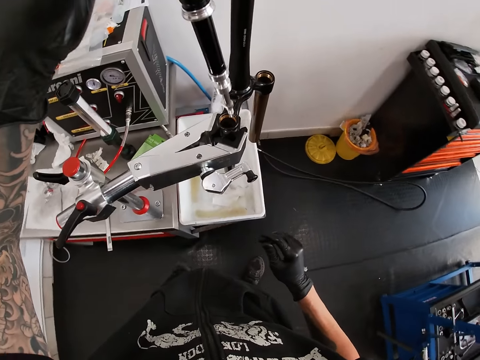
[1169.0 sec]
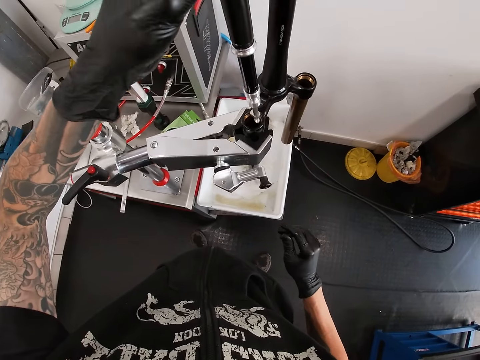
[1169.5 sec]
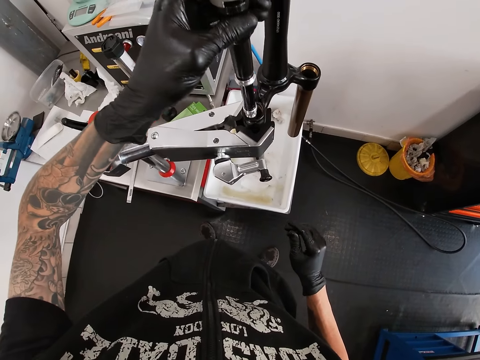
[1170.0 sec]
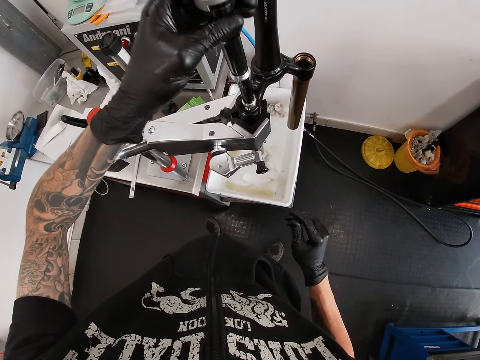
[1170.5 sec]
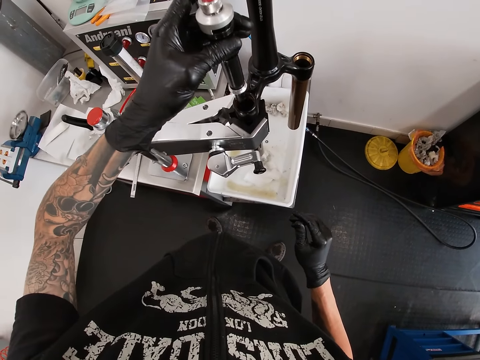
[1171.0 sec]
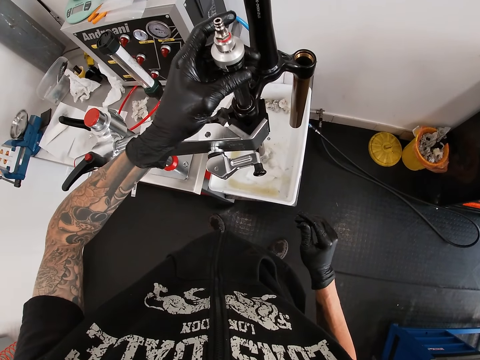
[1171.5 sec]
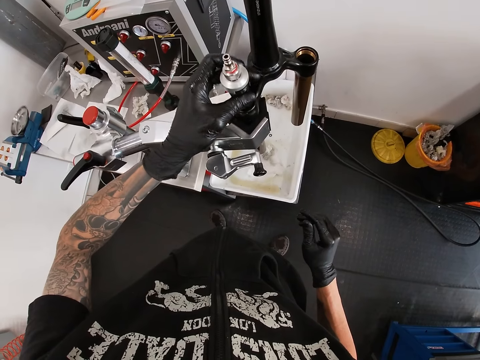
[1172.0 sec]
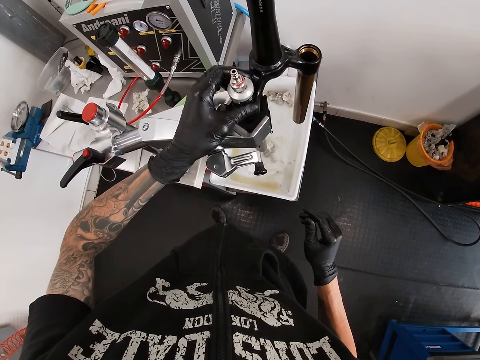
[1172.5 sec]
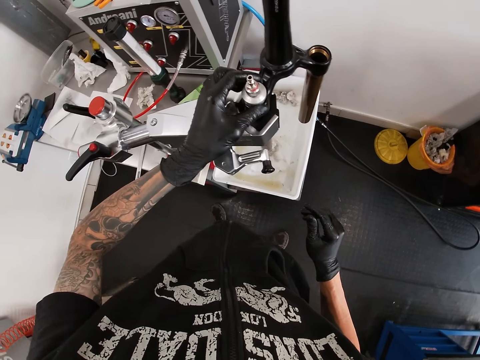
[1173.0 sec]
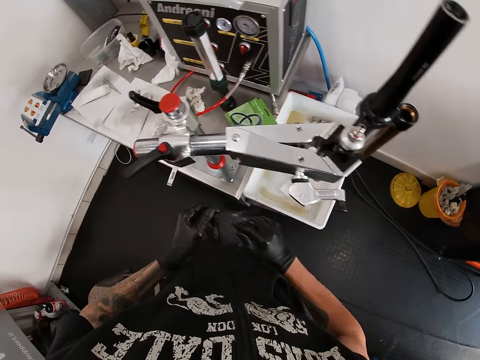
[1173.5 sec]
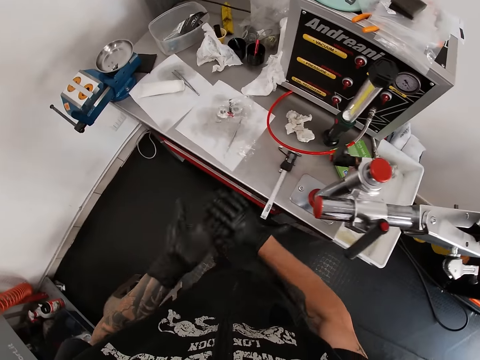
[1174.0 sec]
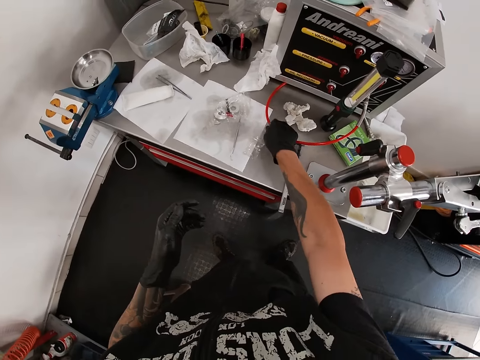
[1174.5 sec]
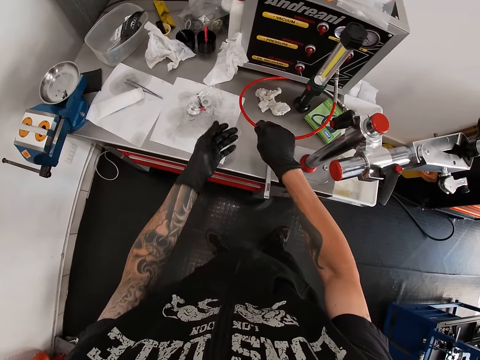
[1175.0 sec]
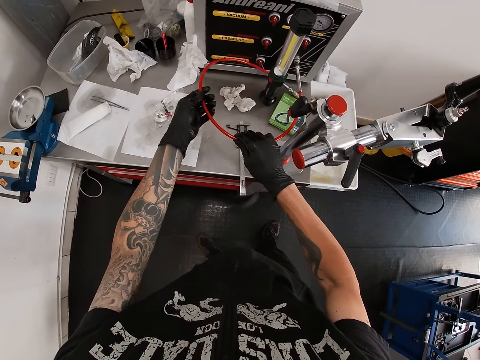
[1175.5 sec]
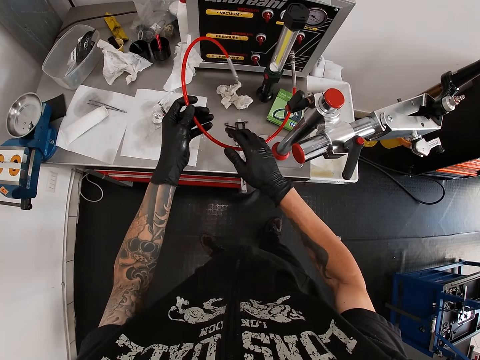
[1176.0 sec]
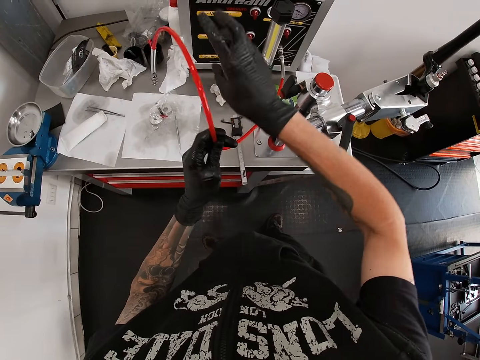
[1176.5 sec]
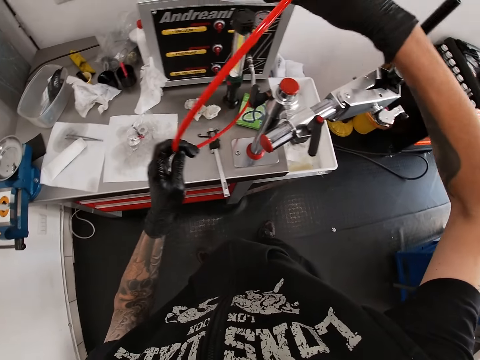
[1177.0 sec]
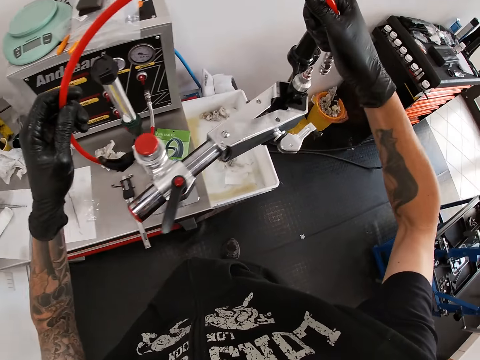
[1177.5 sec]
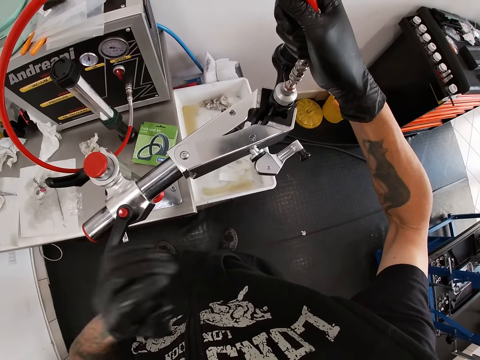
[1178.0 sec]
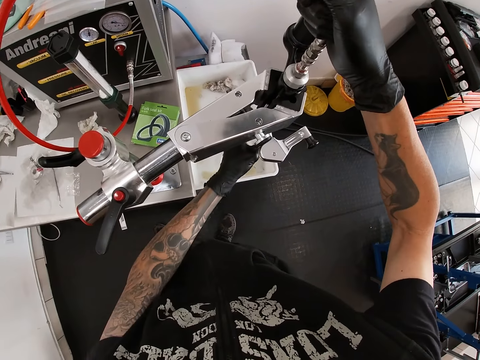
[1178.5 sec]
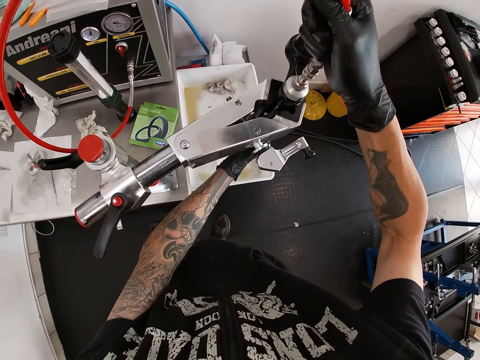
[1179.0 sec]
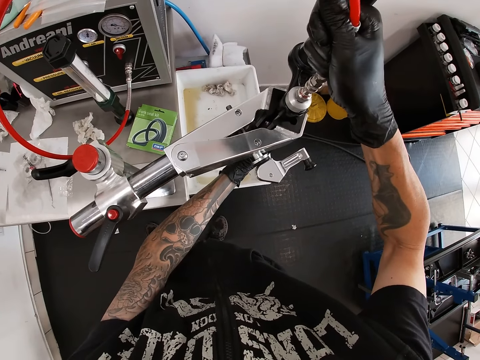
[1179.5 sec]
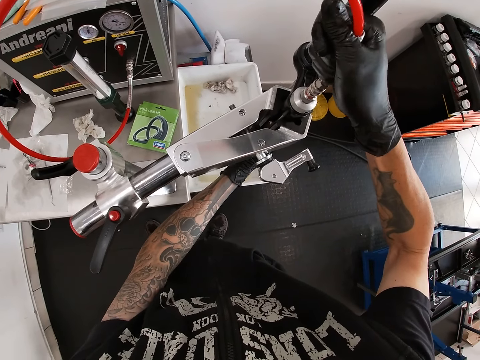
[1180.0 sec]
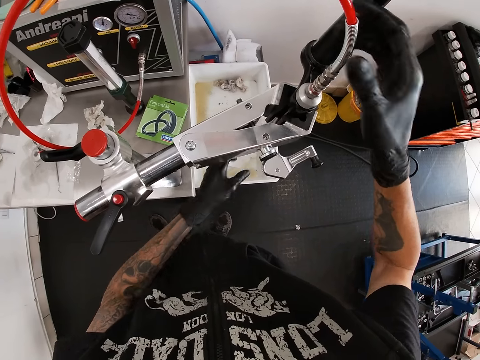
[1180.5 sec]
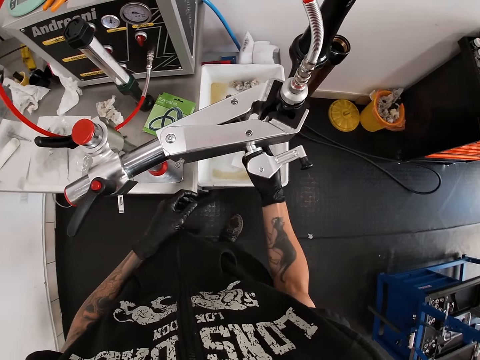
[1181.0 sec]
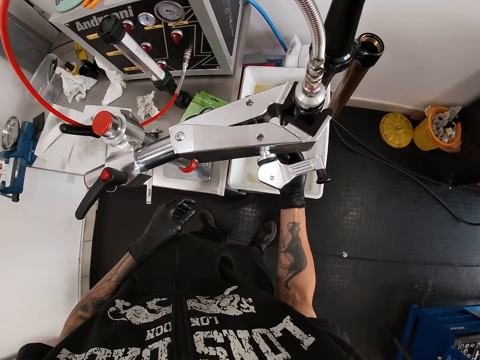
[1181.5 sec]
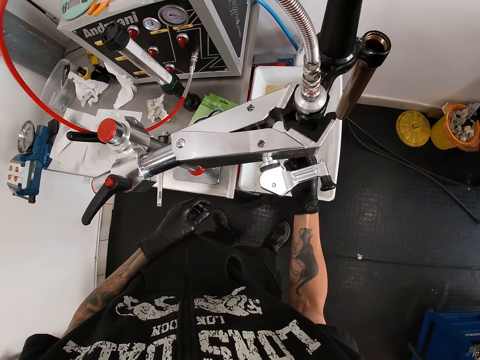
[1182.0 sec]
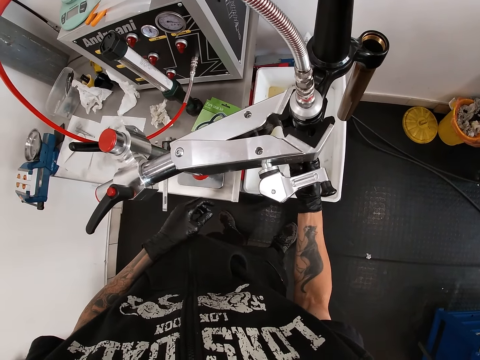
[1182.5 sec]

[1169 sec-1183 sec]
The camera wearer puts the fox float in a fox float stand with his left hand. He picks up a hydraulic hose kit with both hands. He inserts the hydraulic hose kit in the fox float with his right hand.

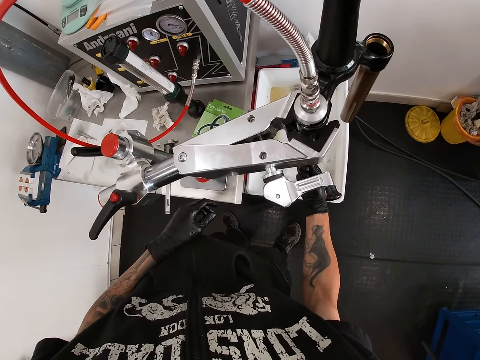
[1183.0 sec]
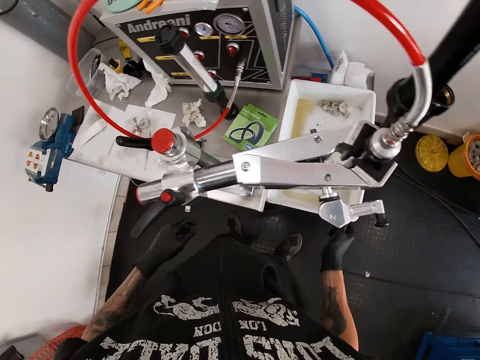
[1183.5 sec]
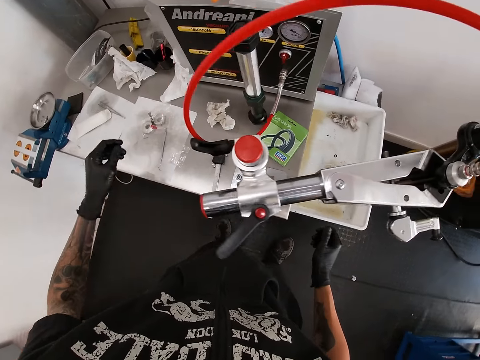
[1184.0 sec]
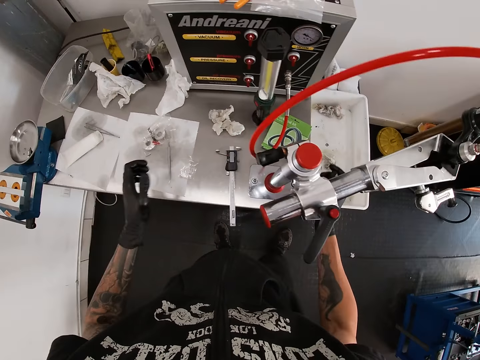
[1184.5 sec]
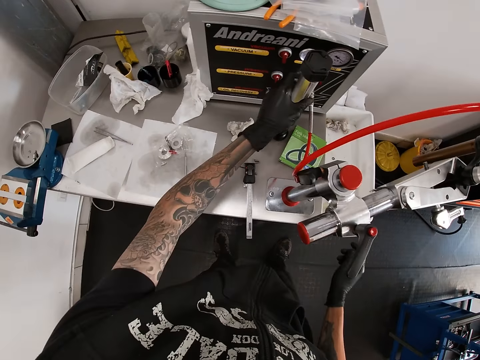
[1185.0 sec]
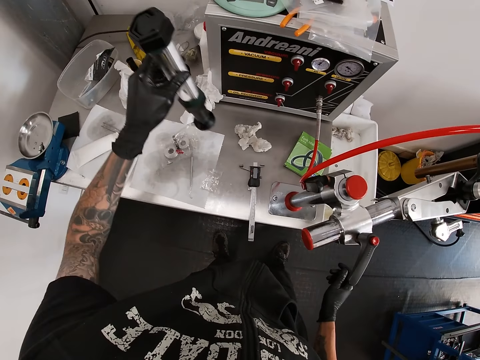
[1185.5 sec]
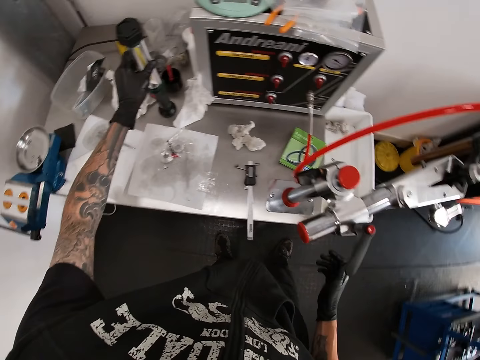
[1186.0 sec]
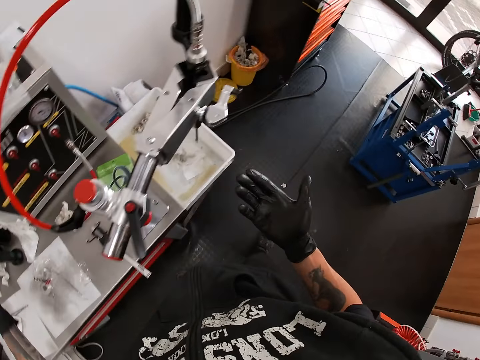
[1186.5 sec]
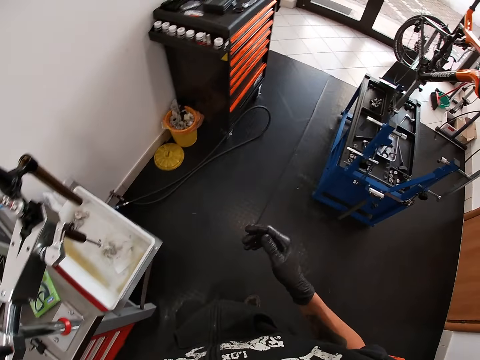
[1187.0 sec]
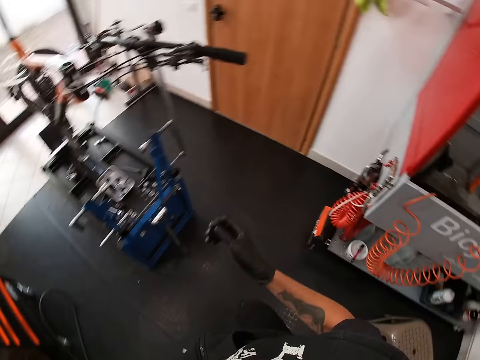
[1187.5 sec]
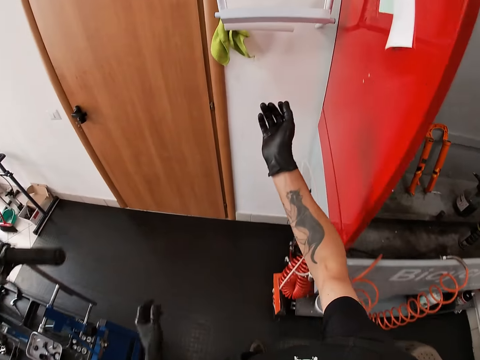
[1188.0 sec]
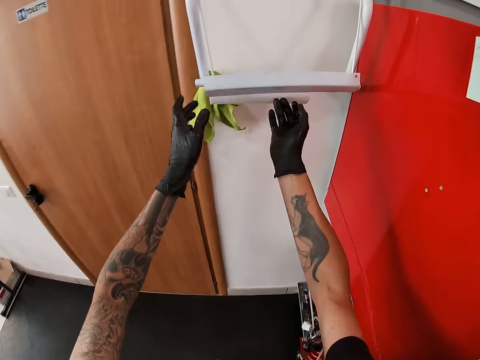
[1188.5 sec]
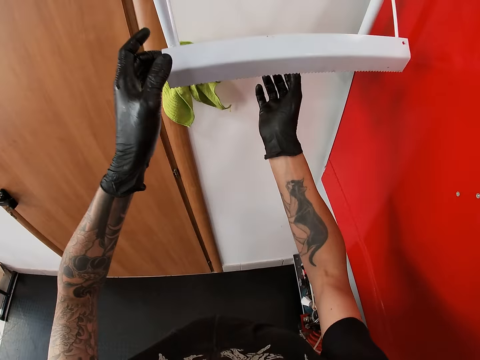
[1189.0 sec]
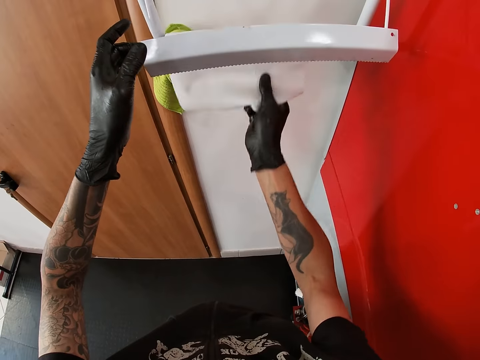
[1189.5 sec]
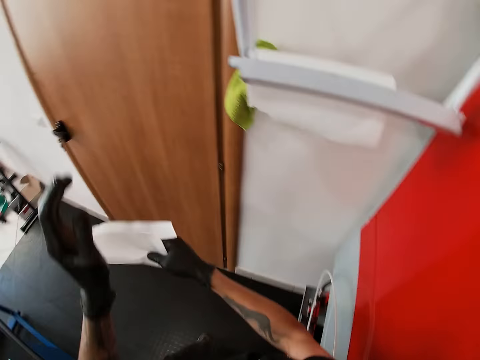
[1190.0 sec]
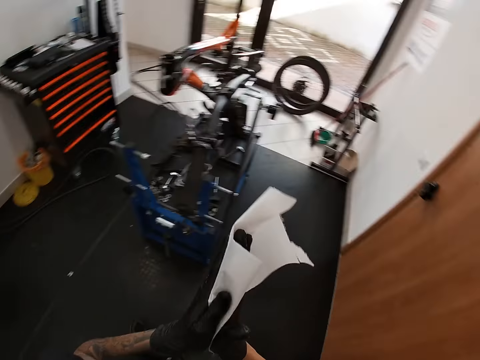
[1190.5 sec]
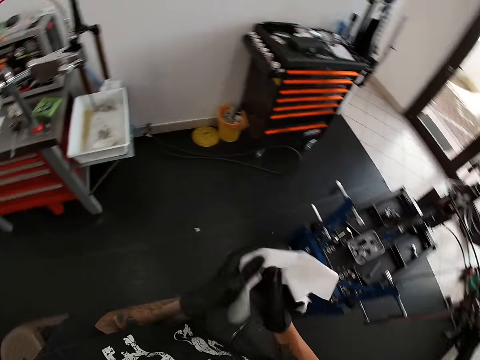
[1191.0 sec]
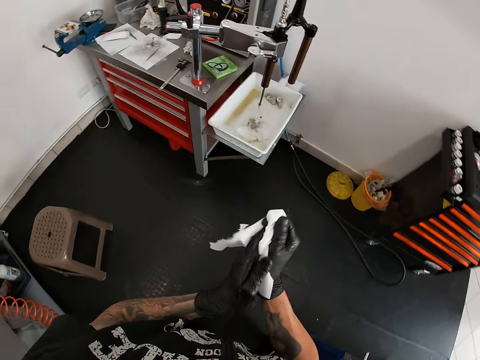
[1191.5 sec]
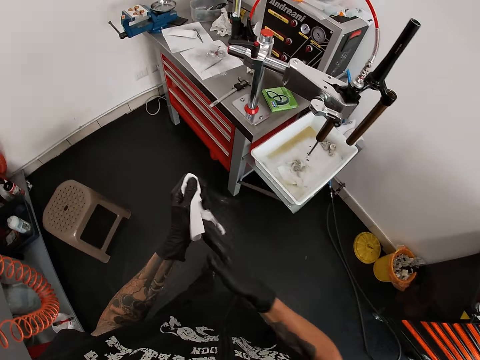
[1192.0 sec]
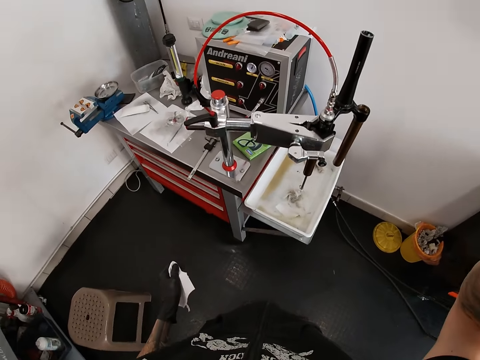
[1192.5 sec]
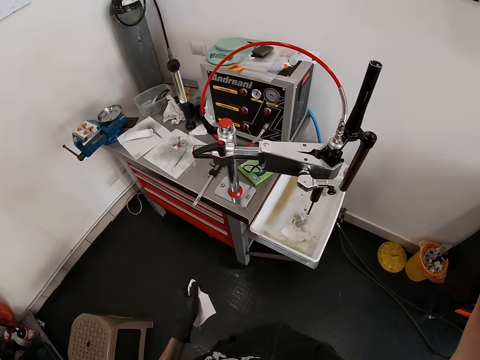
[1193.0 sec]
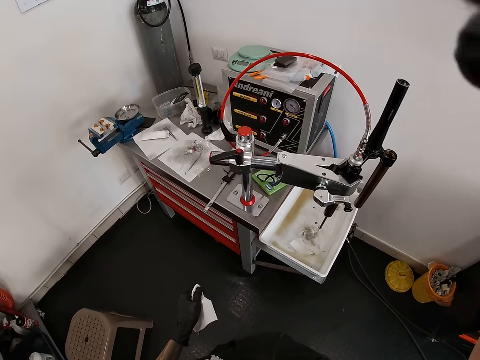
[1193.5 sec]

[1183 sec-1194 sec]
The camera wearer picks up an okm racing shocks on the table with his left hand. He drops the okm racing shocks on the table with his left hand. He walks around the house. He operates a paper towel holder with his left hand and cuts a paper towel from the paper towel holder with his right hand. He wipes both hands with the paper towel. He touches his face with his right hand. He walks around the house.
